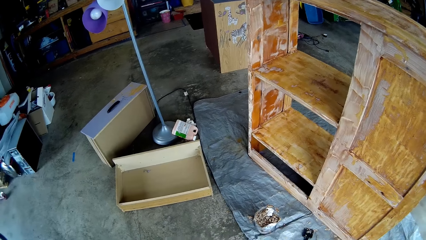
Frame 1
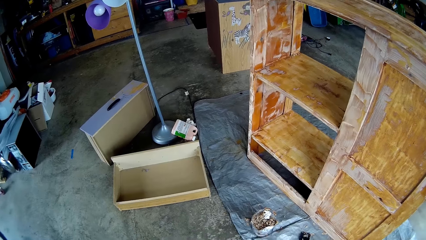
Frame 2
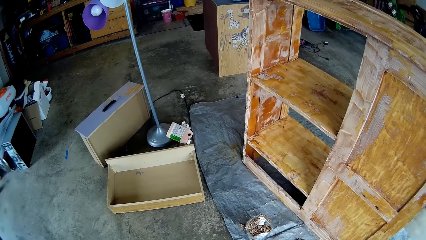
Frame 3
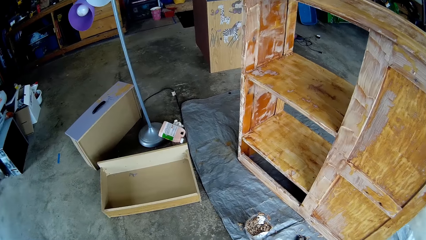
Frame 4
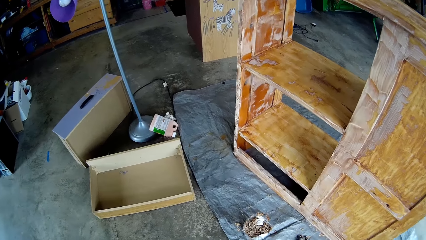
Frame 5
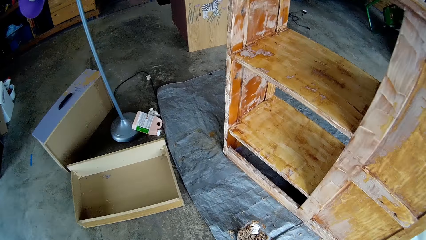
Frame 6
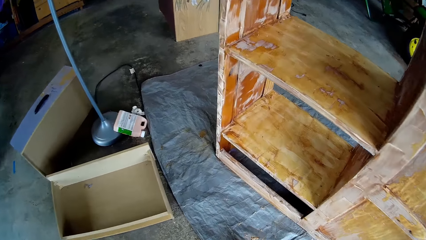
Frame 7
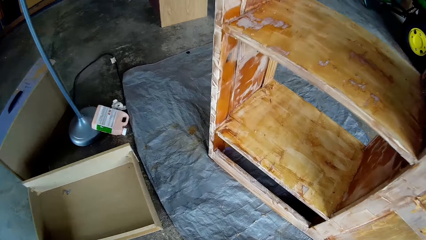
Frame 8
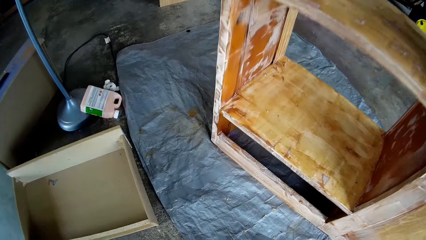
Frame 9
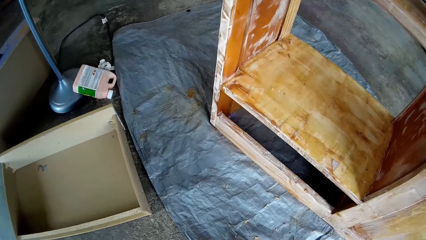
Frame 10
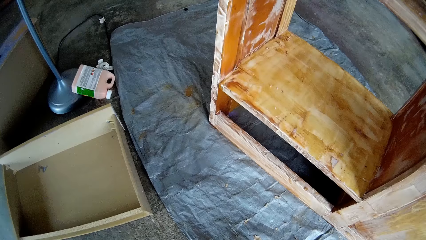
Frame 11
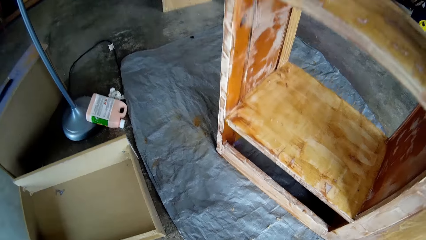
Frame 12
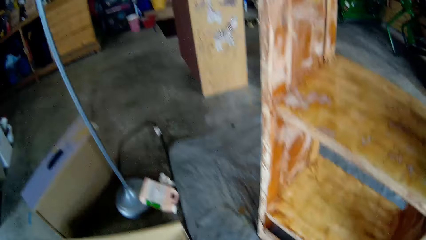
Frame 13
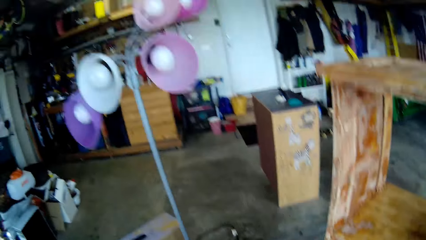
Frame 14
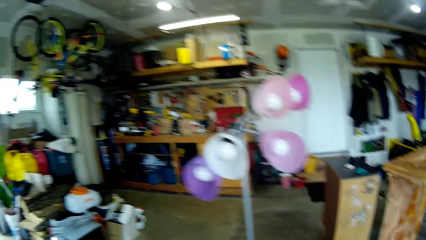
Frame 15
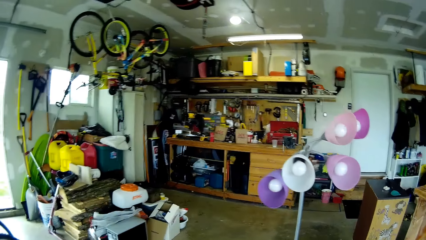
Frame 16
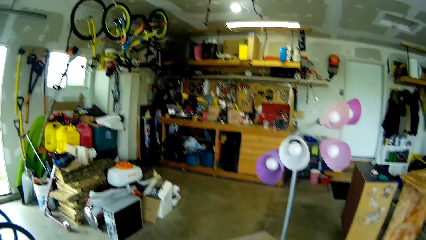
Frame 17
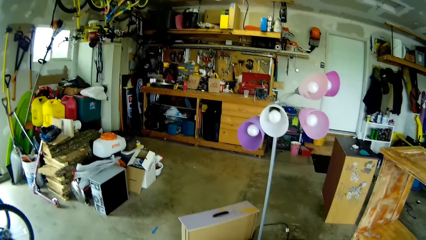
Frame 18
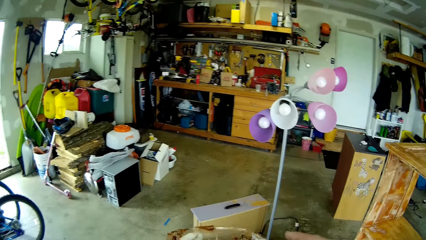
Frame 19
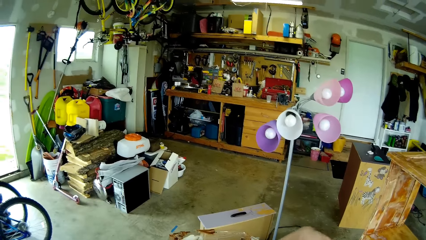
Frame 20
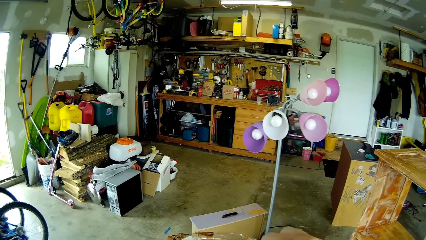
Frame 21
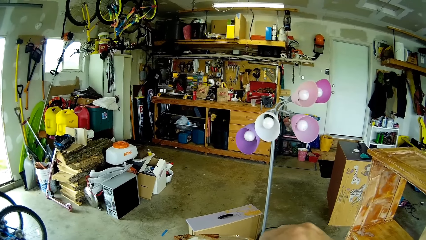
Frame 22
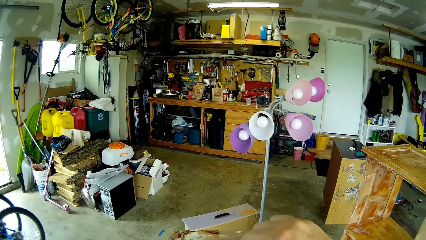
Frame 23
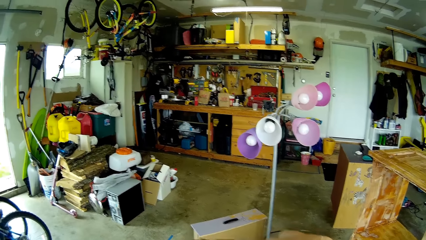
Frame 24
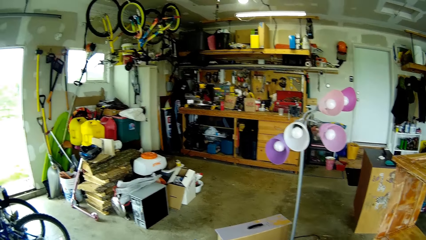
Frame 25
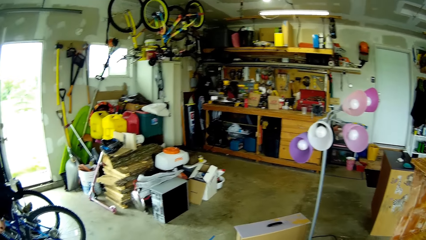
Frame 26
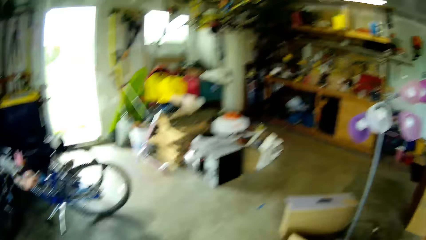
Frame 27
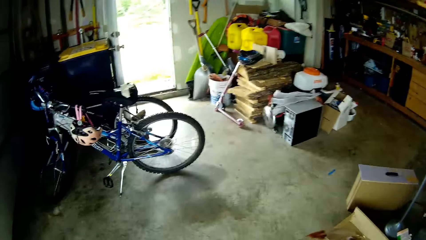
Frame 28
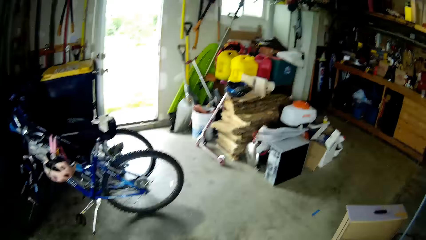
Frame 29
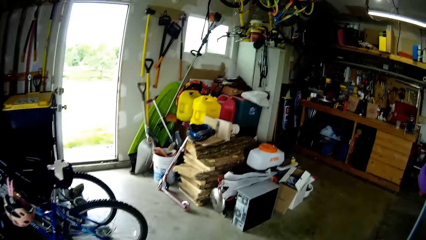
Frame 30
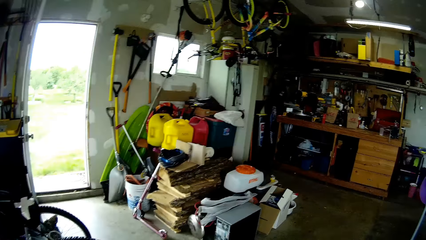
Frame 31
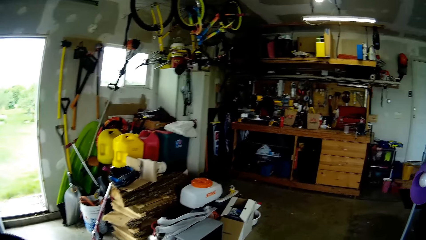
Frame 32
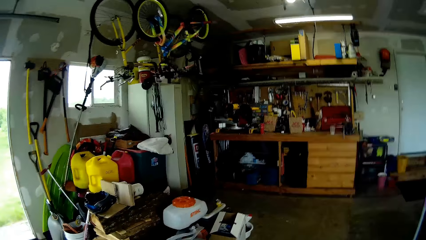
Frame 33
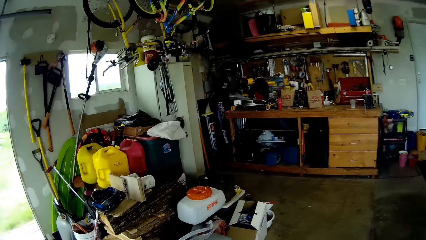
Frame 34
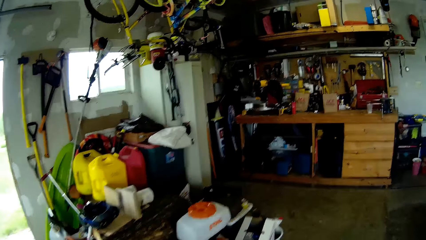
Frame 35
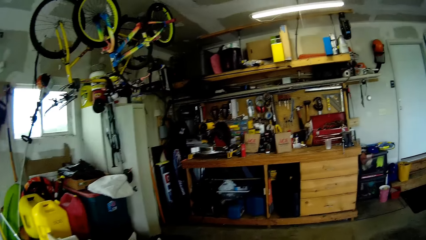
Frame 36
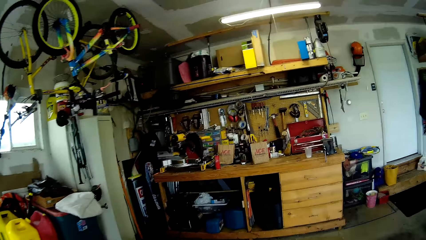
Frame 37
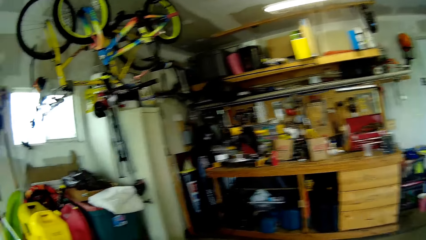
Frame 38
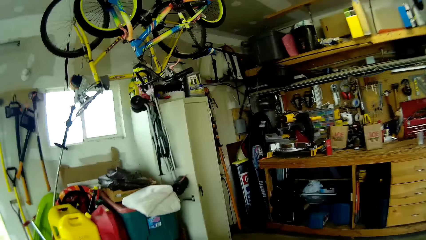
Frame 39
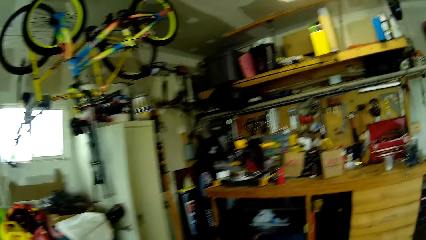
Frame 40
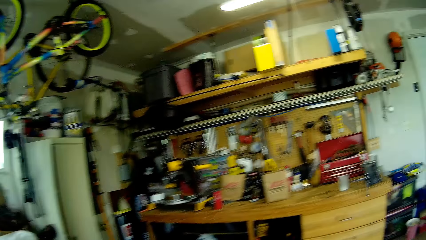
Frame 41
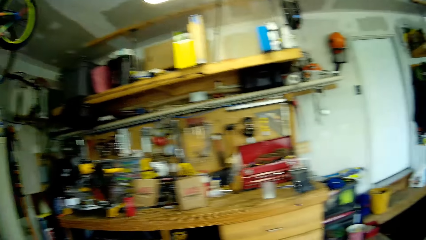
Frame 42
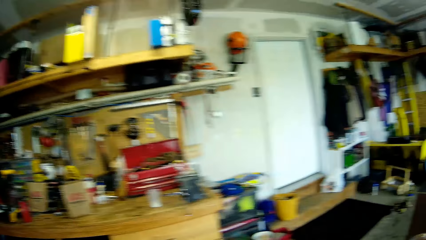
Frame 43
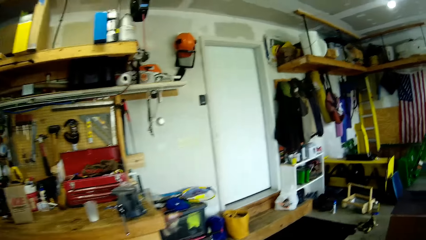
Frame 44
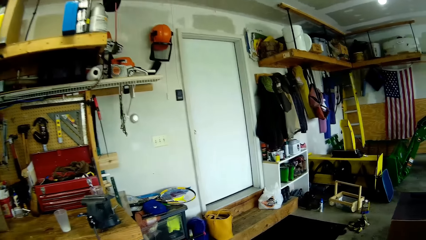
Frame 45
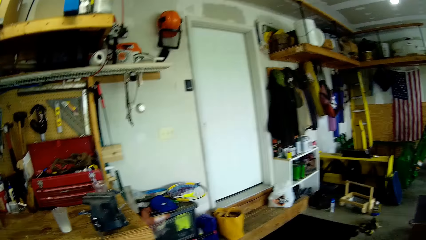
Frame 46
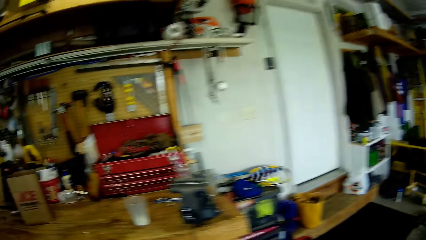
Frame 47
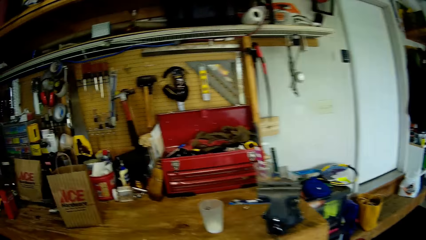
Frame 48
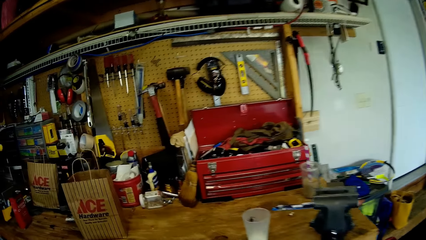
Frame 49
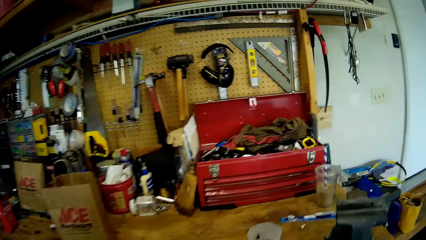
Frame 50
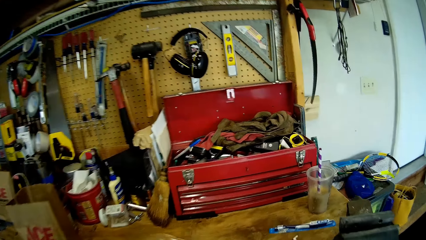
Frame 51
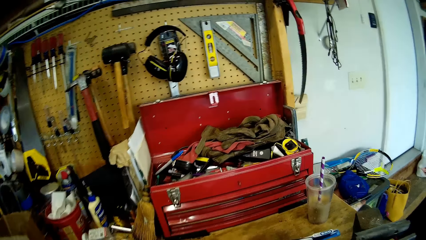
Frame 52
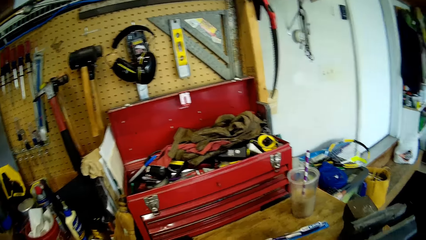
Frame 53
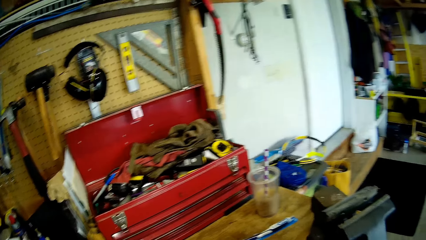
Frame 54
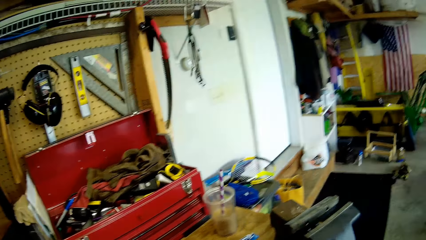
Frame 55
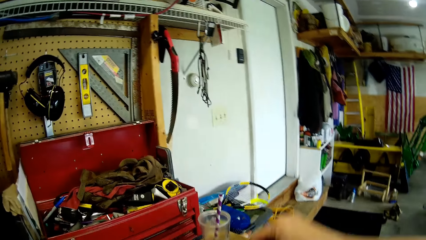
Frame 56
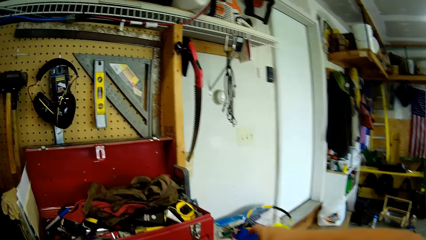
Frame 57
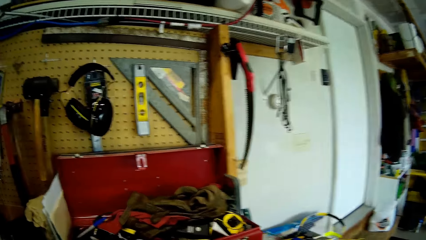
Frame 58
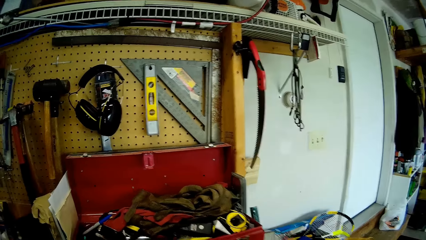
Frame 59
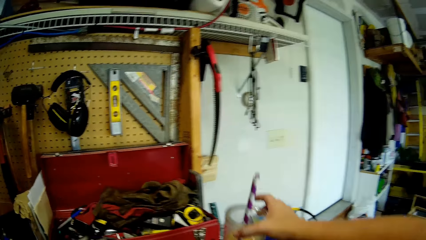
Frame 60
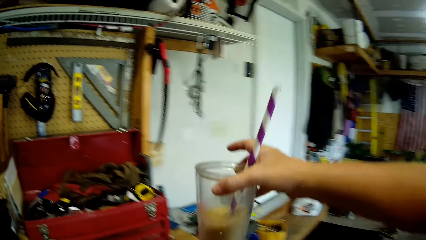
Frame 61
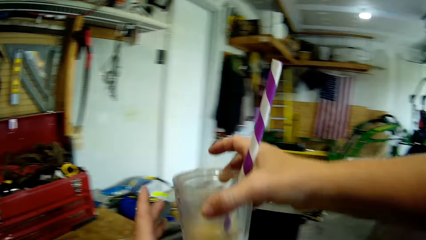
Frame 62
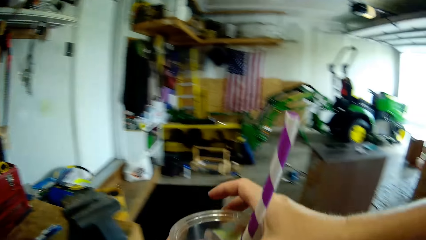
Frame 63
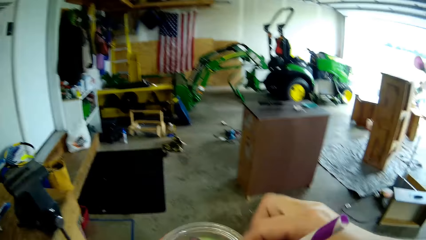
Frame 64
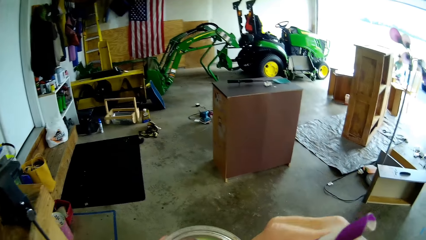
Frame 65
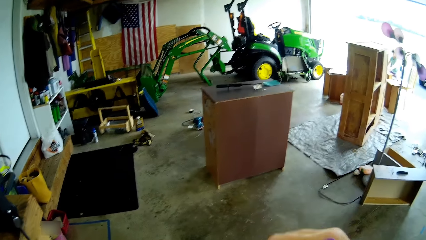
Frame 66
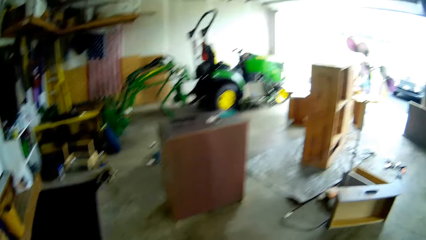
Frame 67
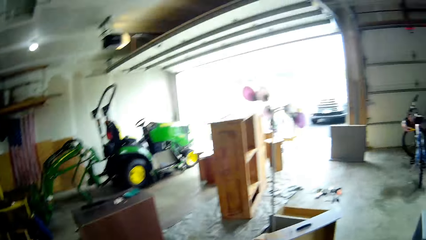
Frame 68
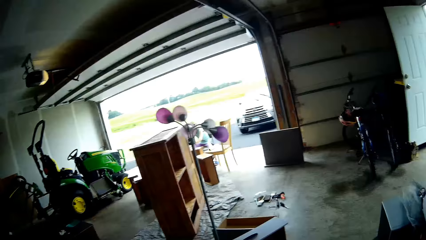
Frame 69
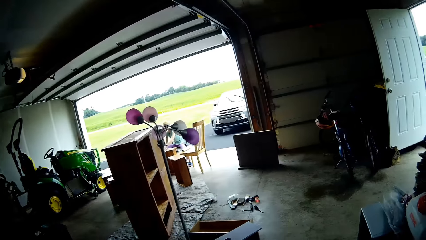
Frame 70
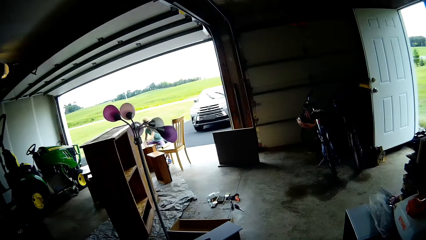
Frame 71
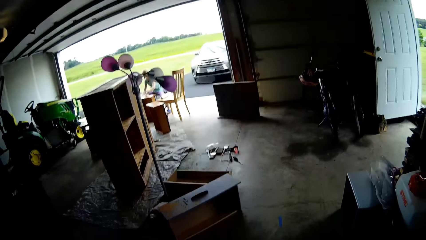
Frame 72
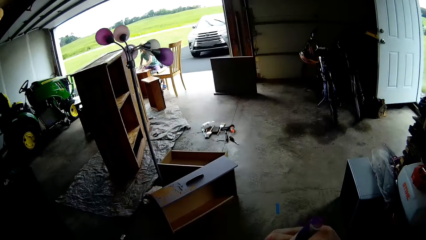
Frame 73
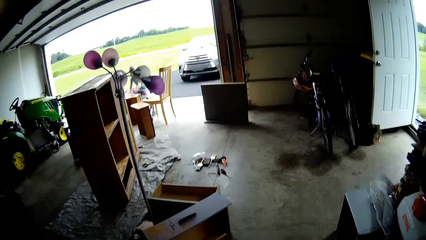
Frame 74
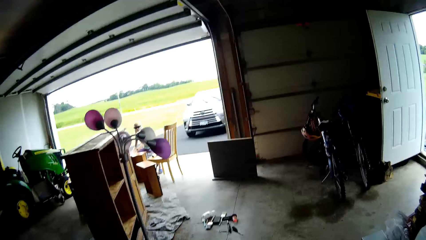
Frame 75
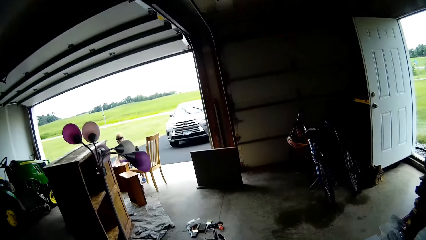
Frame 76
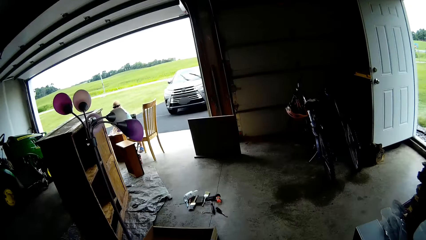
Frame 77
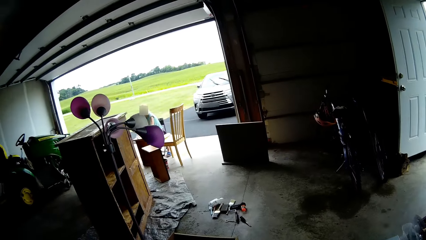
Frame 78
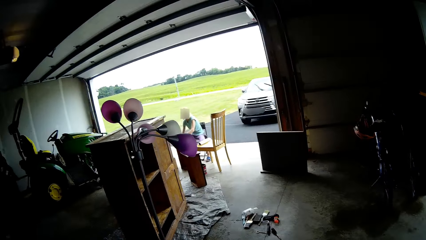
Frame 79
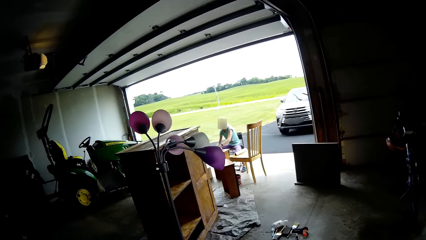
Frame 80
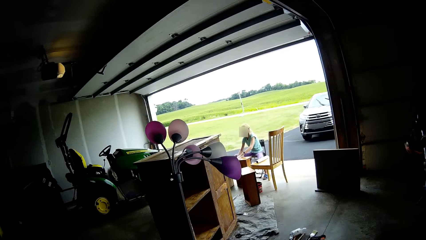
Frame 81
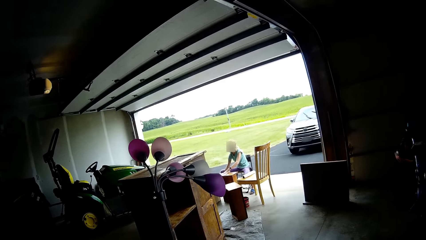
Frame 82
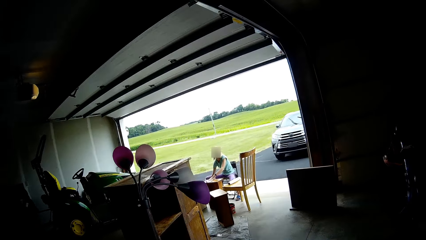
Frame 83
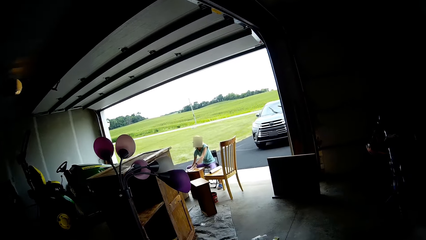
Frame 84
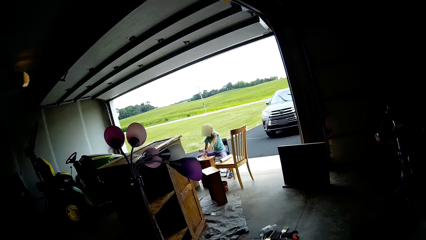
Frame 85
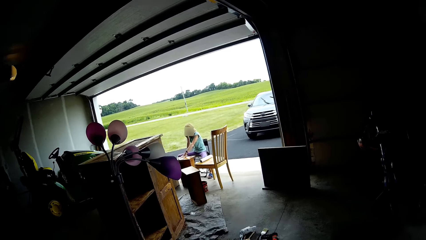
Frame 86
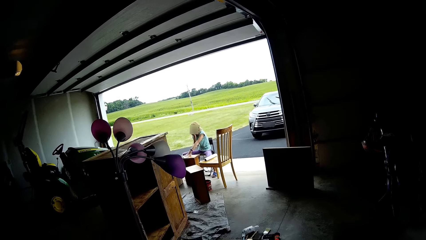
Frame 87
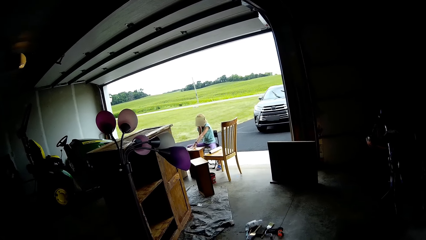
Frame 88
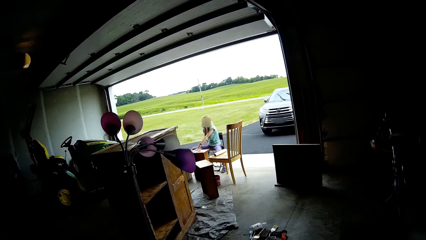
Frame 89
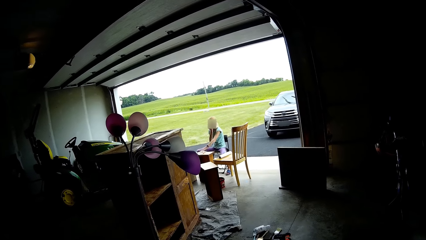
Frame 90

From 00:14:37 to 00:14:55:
The camera wearer does something. They step forward. They walk around. They take a juice or glass on a cupboard. They pass the glass to the left hand. They hold the juice tin with both hands. They stir the juice with a straw. They walk around. They walk around again. The lady moves the hand.
